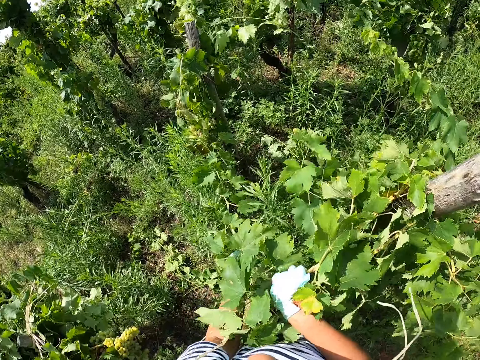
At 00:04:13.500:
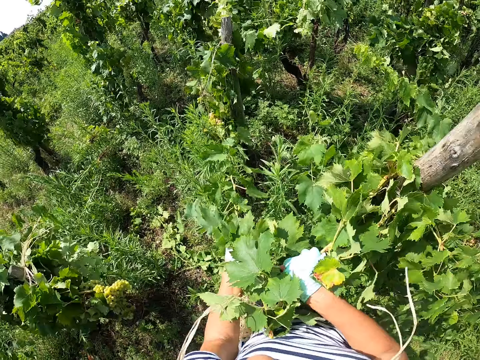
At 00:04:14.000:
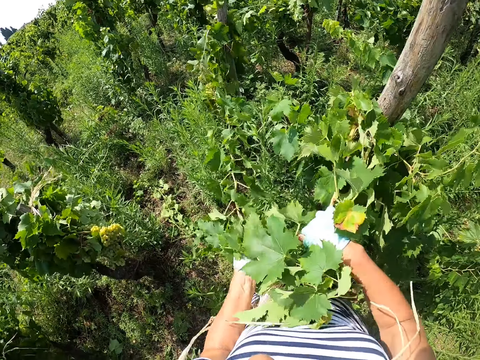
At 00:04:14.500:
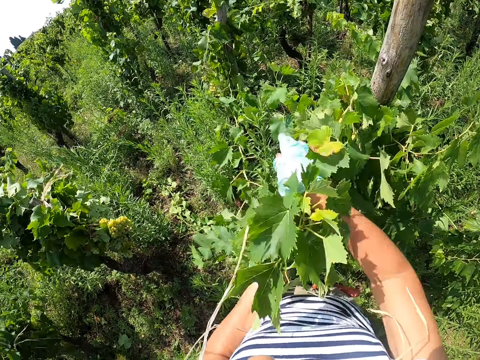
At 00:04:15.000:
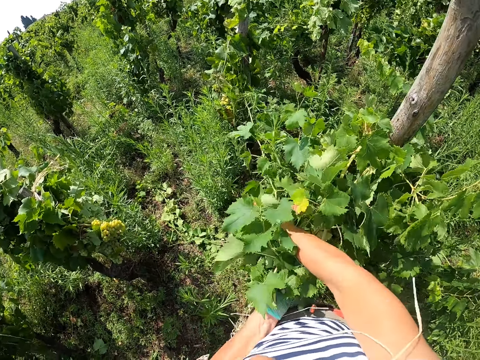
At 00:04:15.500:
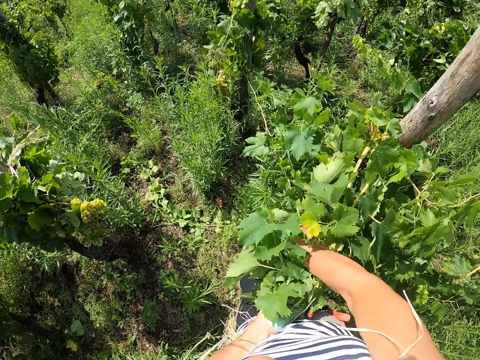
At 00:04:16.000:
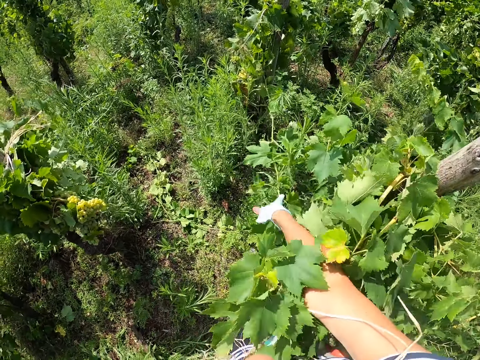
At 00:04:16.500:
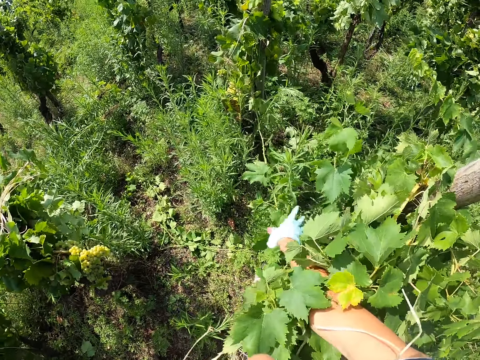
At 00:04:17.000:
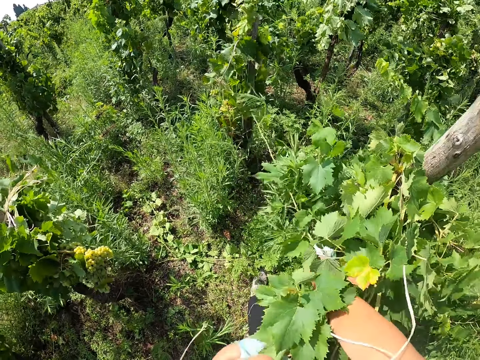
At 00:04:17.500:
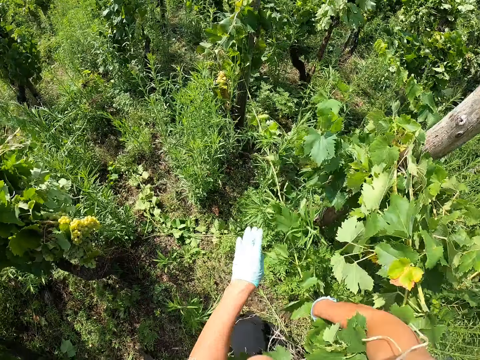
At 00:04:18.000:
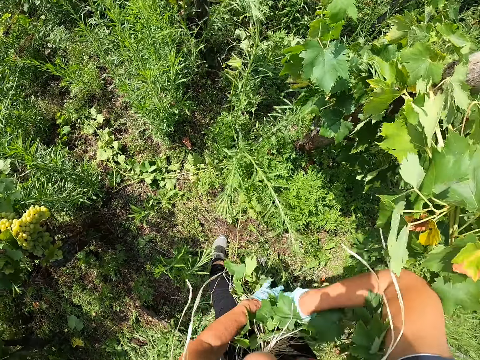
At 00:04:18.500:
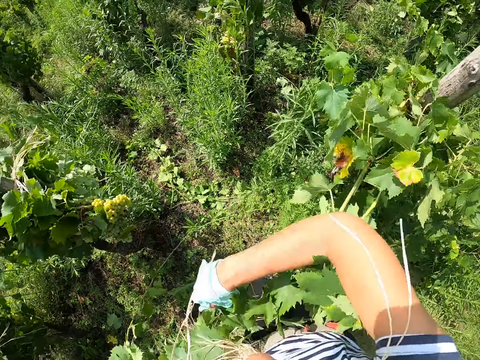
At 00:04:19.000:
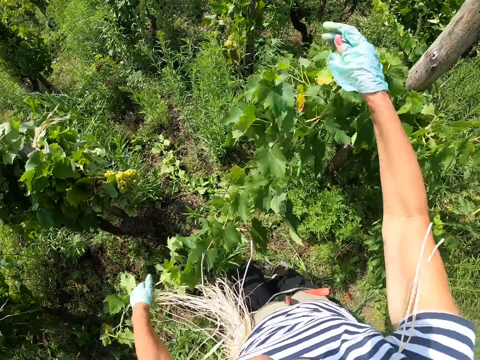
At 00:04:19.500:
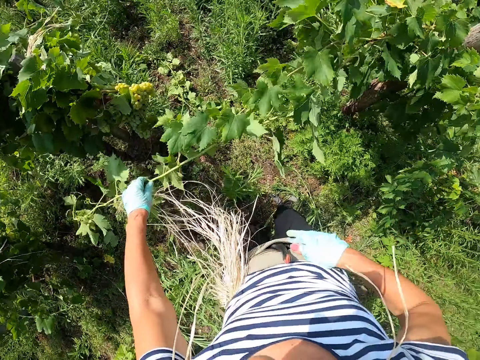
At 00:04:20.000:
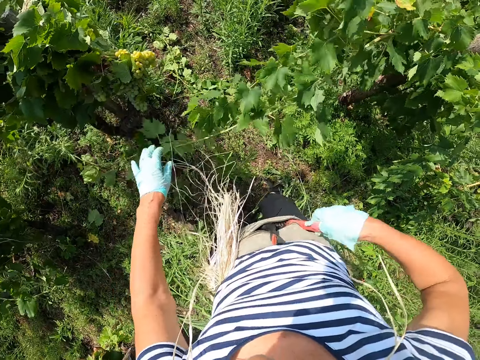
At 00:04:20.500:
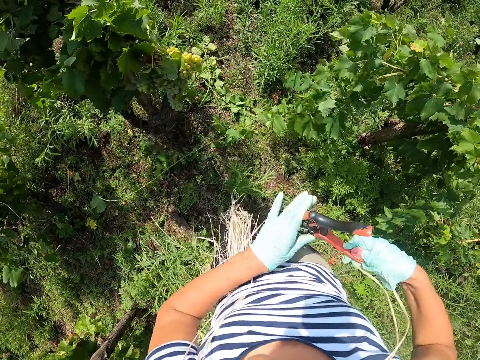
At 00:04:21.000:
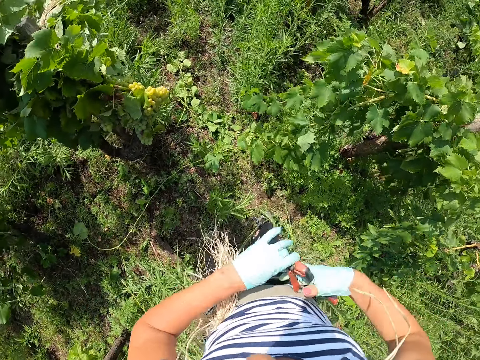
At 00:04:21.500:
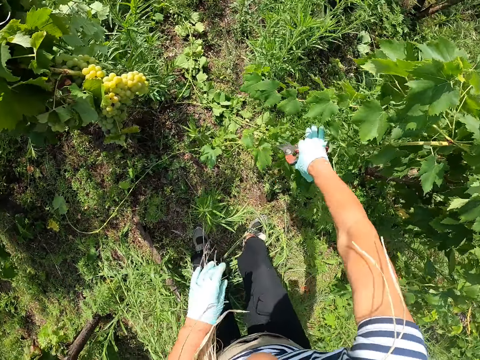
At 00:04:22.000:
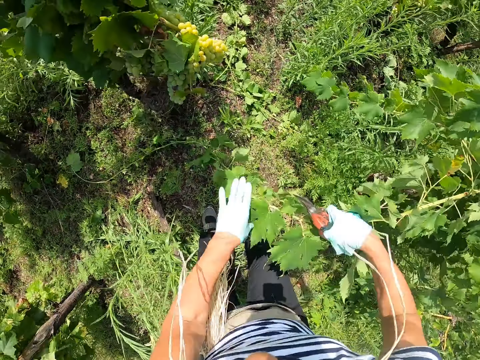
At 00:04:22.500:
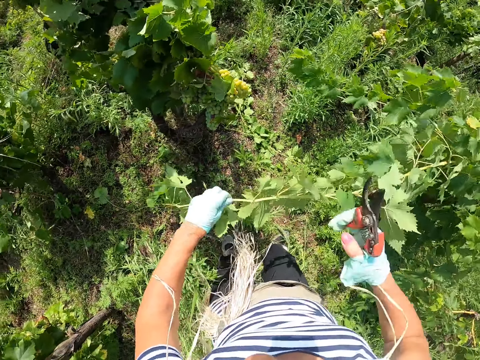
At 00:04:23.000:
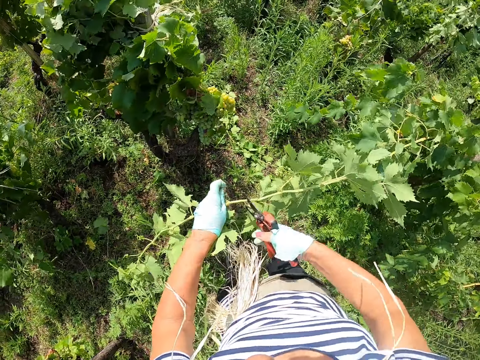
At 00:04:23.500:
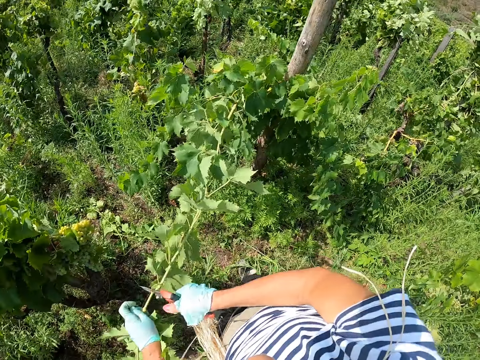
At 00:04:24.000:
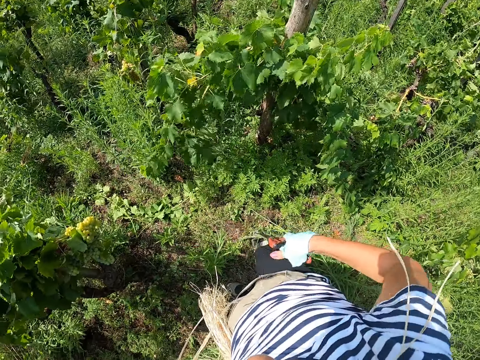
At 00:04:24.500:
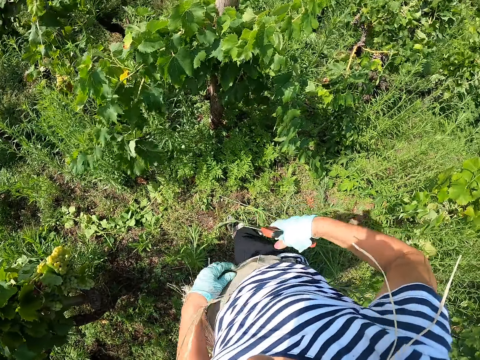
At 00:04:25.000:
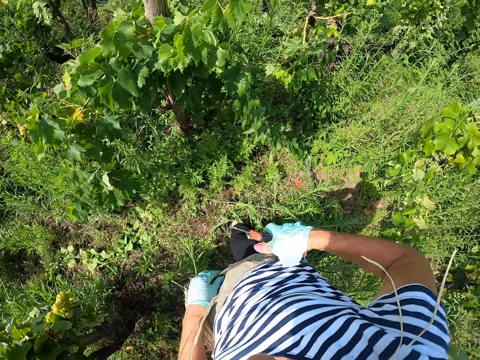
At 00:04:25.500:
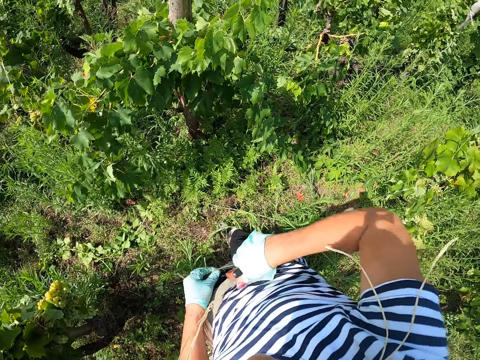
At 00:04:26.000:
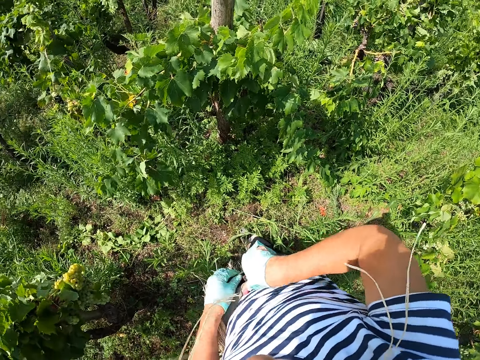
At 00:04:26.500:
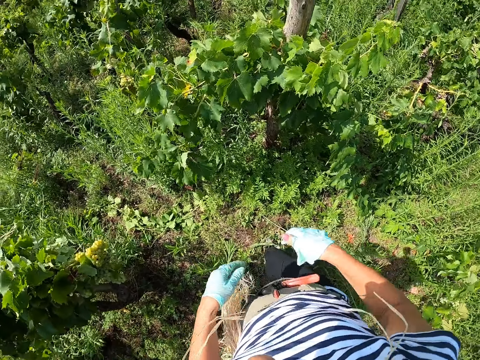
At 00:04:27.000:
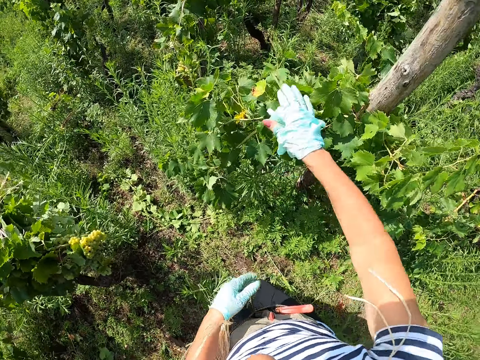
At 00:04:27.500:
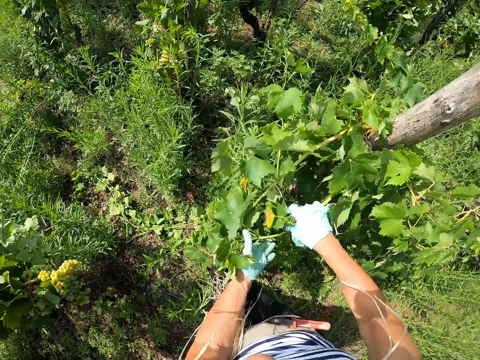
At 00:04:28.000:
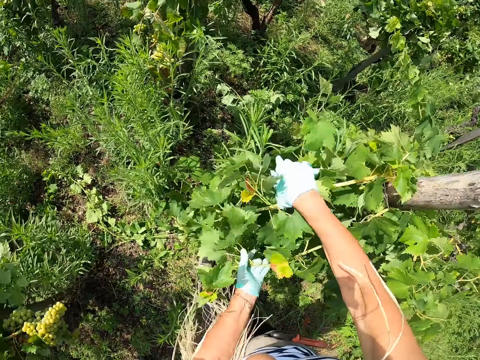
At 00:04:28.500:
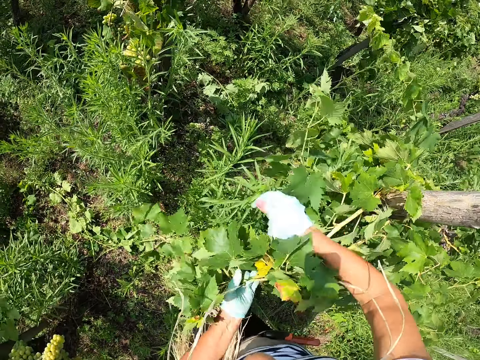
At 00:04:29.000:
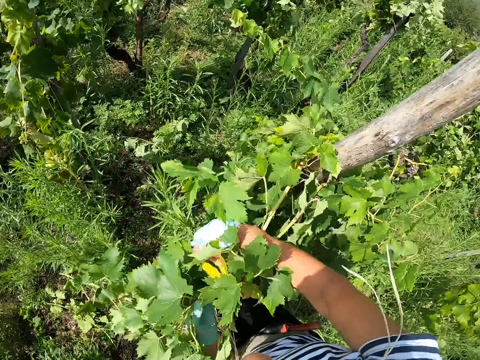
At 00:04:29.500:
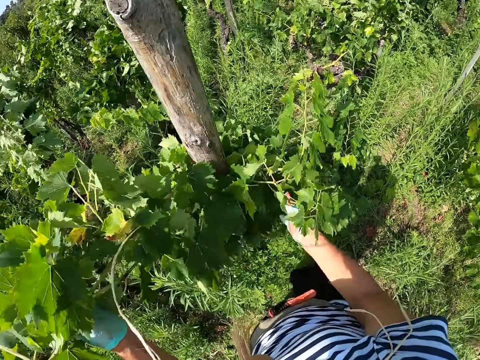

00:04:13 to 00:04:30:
The camera wearer pulls the underlying plant part towards herself. She holds the plant part in her left hand. She removes pruning shears from the waist bag using her right hand. She releases the plant from her left hand. She holds the shears with both hands. She holds the shears in her right hand. She stretches her hand with the shears to the plant. She picks the plant using the hand with the pruning shears. She holds the plant with both hands. She cuts off the top of the plant using the shears in her right hand. She drops the cut plant part with her left hand. She opens the waist bag using her left hand. She puts the pruning shears inside the bag using her right hand. She stretches her right hand towards the plant, holds the plant, and steps closer to the plant. She gathers plant leaves together vertically on the stake.

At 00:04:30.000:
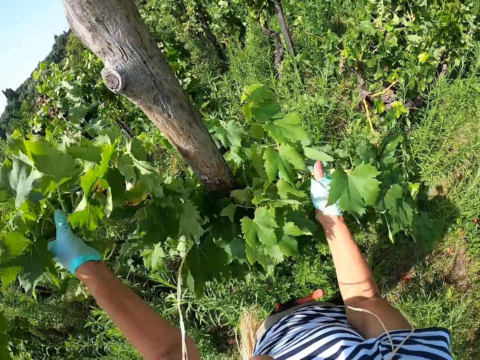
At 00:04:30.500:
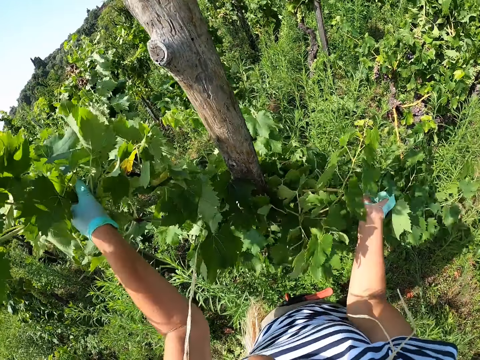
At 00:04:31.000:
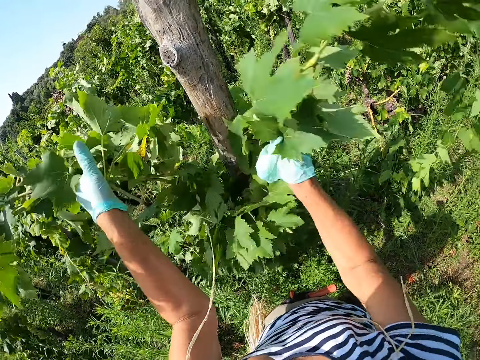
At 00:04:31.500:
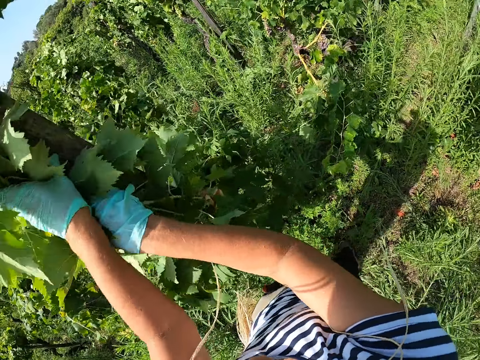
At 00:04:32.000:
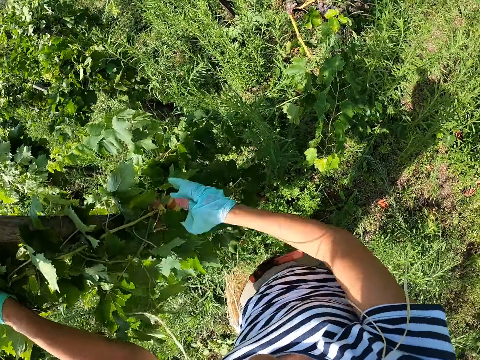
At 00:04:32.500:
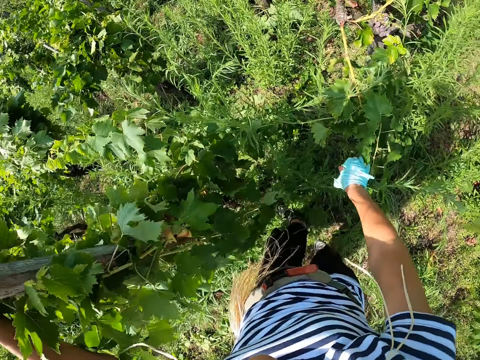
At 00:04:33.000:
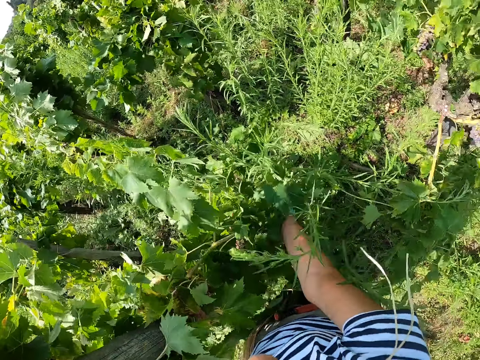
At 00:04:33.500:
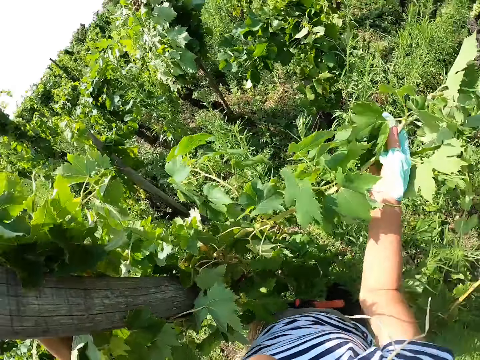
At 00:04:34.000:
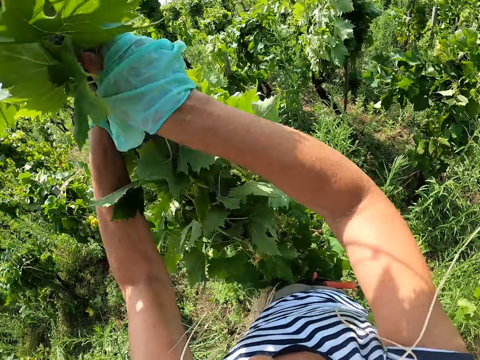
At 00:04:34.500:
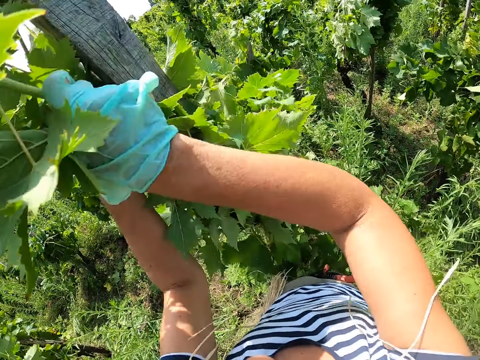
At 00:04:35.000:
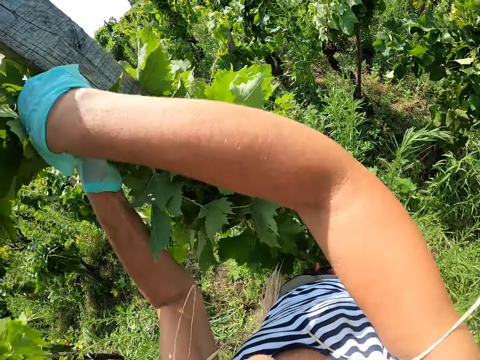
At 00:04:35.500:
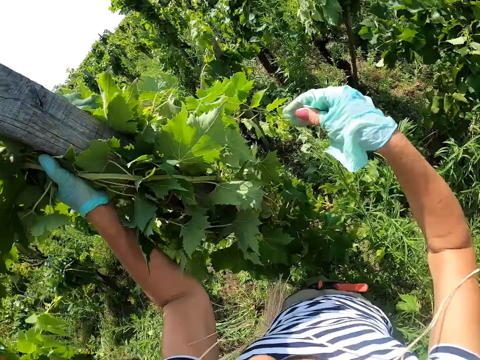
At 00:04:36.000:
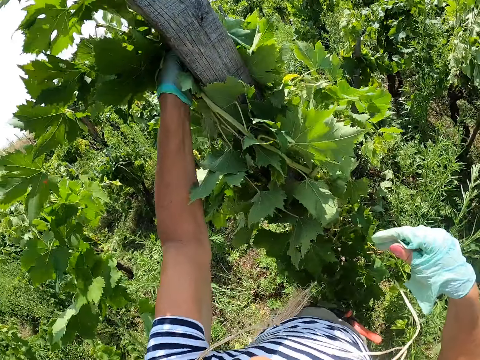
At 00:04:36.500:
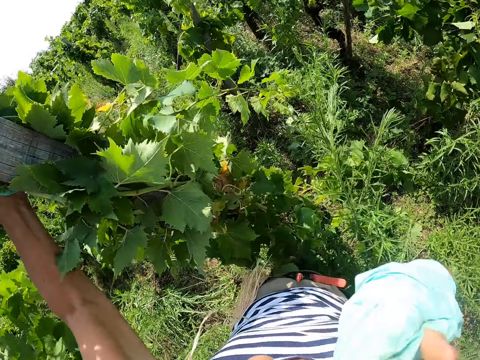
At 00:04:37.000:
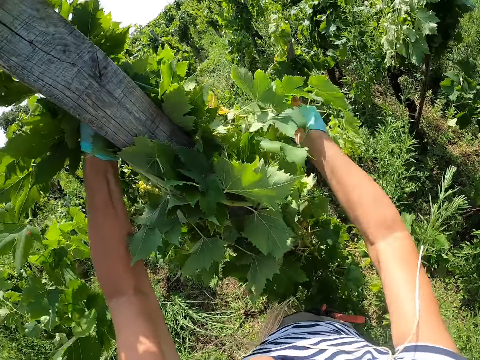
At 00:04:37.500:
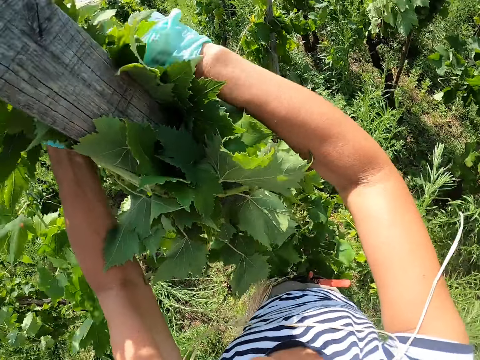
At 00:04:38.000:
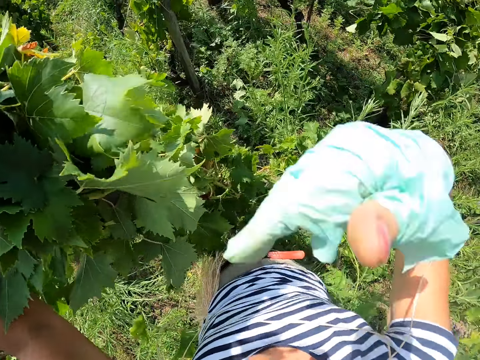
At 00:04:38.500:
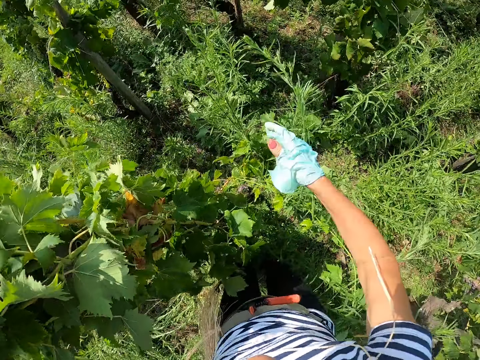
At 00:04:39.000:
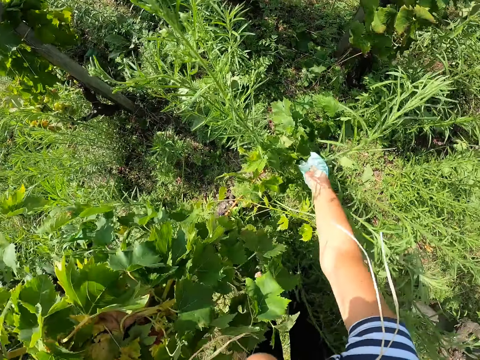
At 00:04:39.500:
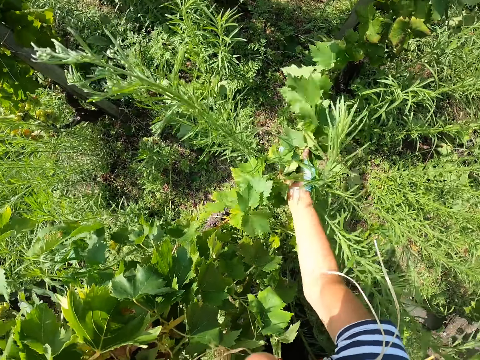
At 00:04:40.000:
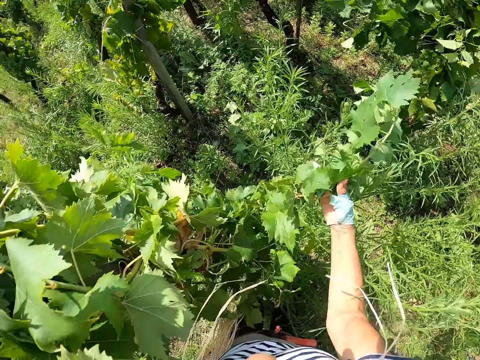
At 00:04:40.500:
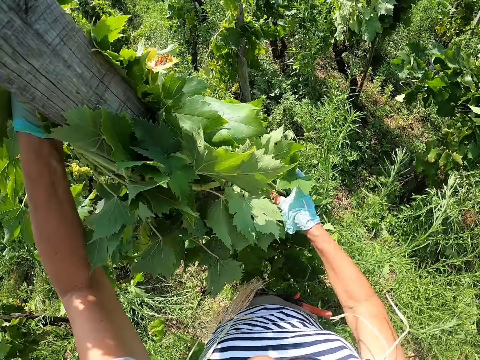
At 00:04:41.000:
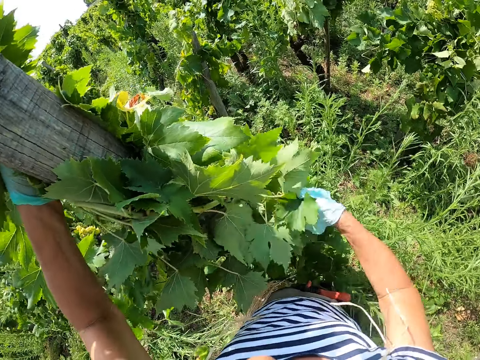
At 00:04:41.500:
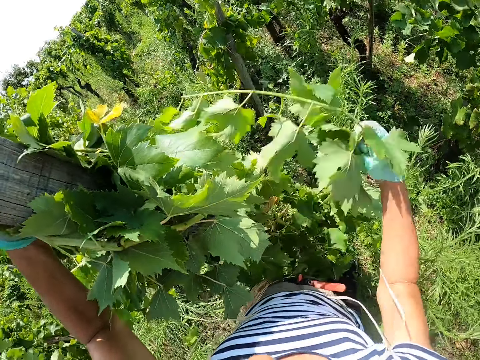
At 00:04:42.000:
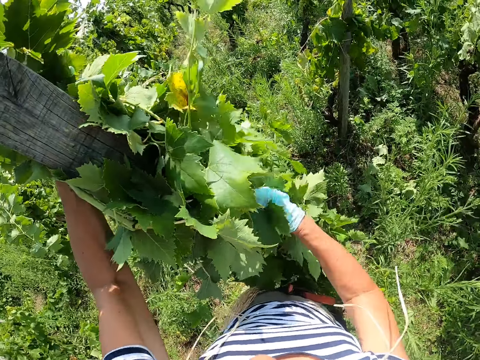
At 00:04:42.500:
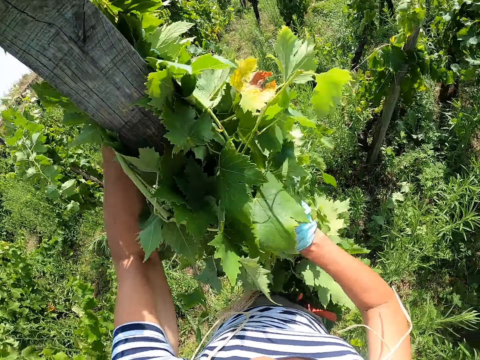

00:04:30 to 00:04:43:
The camera wearer lifts the plants towards the pole. They lift the plant to the pole. They hold the plant in the left hand. They lift the right hand to the mouth and return the hand back to the plant. They gather plant leaves on the stake. They lift the right hand to the mouth and drop the hand down to the plant leaves. They gather the leaves on the stake.
